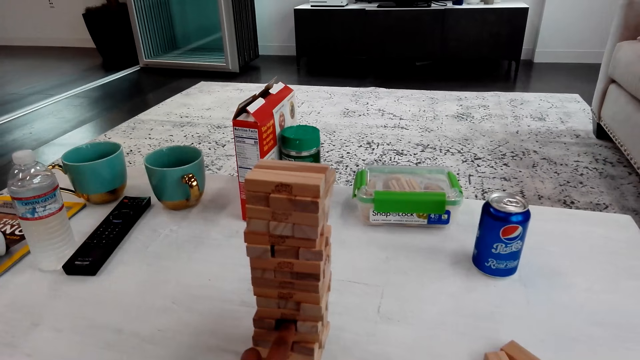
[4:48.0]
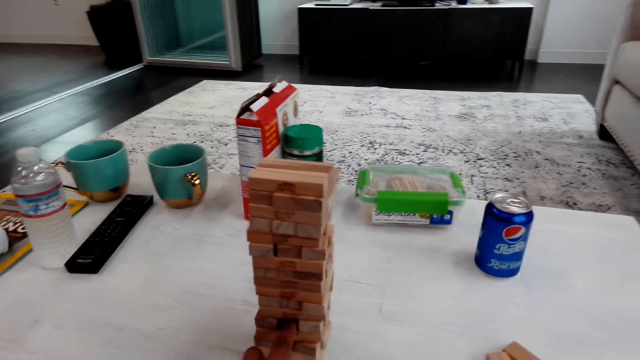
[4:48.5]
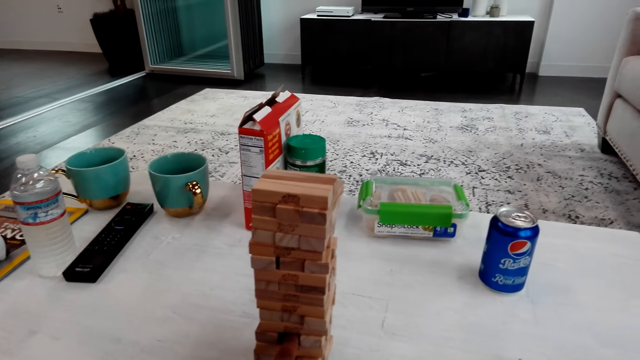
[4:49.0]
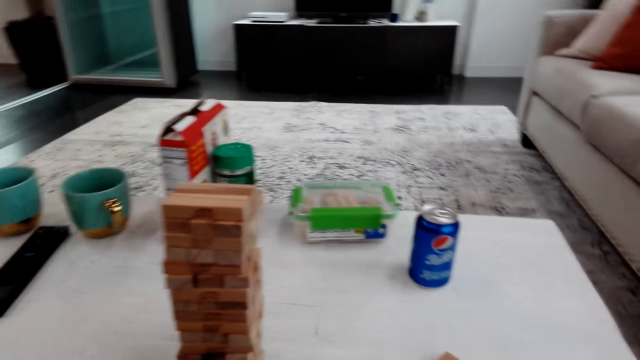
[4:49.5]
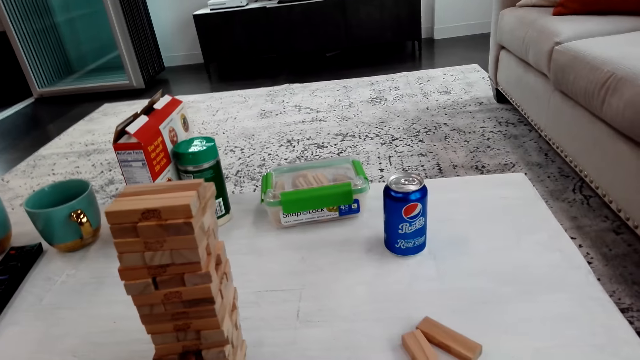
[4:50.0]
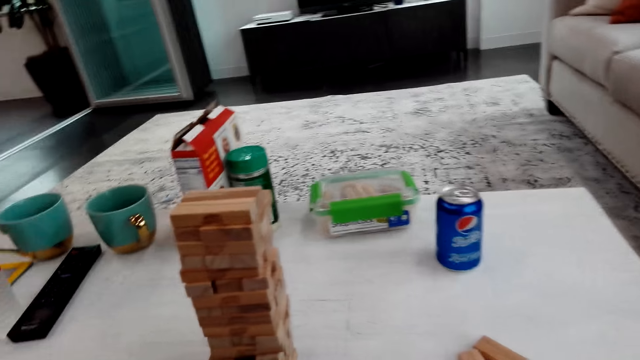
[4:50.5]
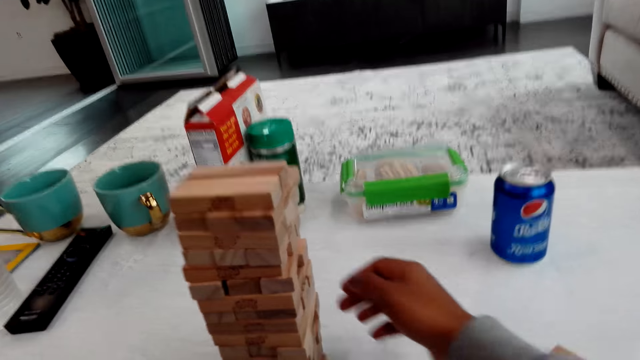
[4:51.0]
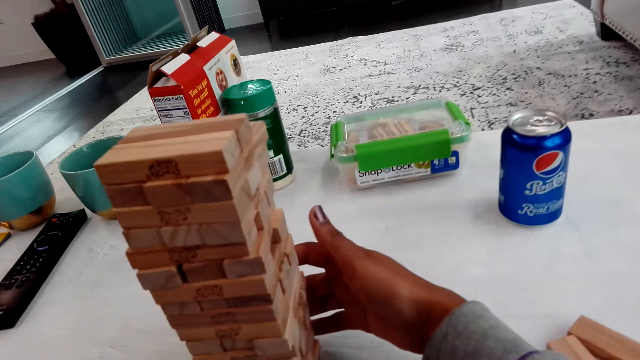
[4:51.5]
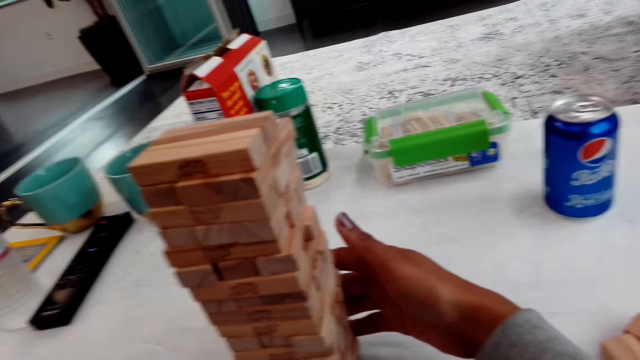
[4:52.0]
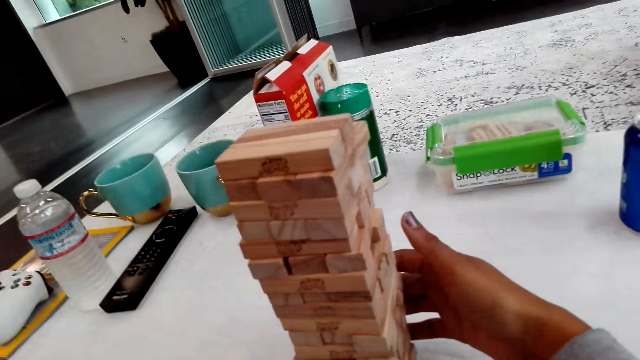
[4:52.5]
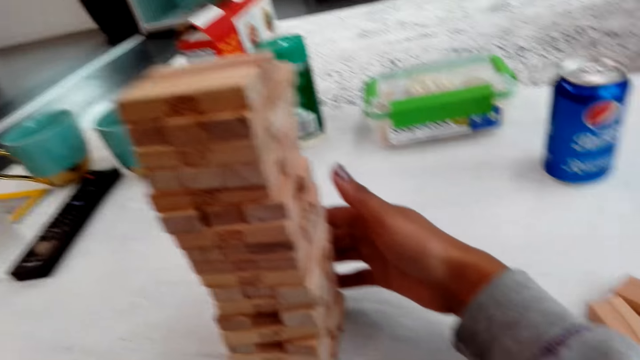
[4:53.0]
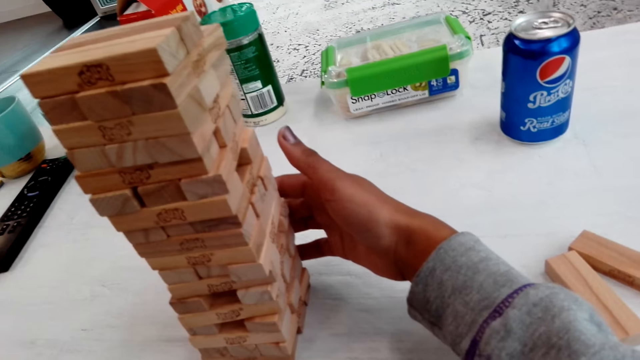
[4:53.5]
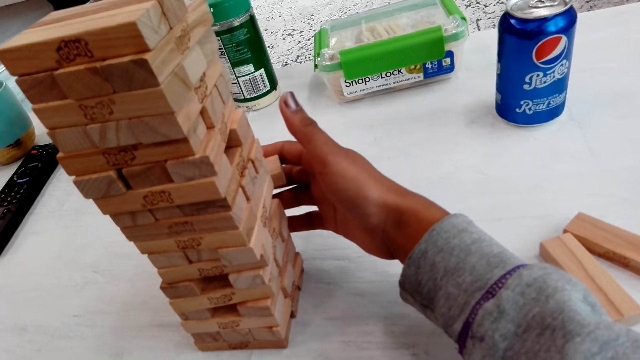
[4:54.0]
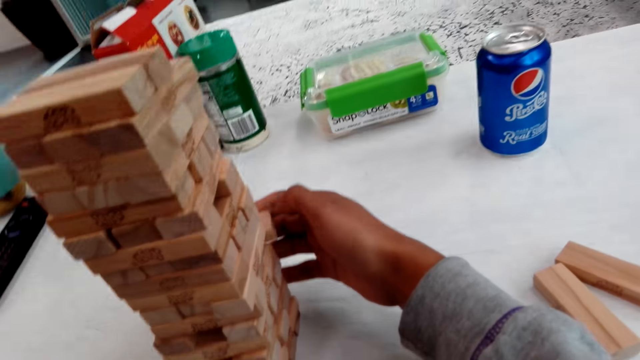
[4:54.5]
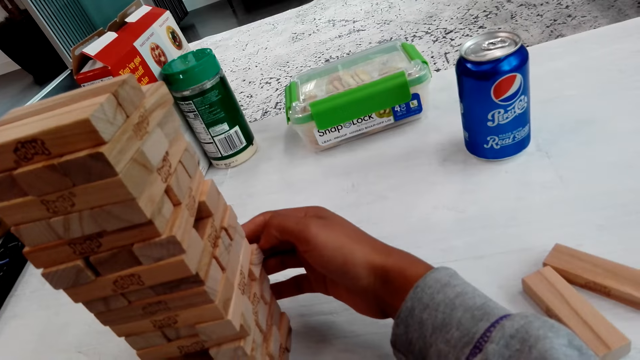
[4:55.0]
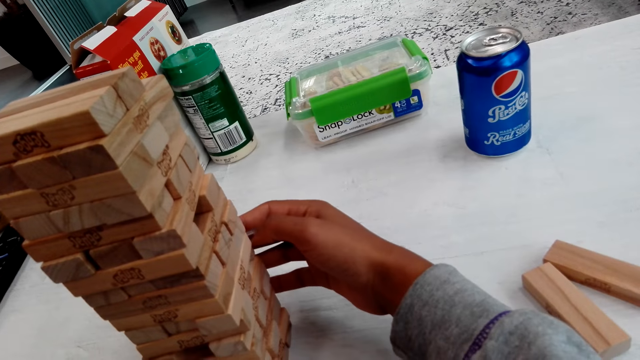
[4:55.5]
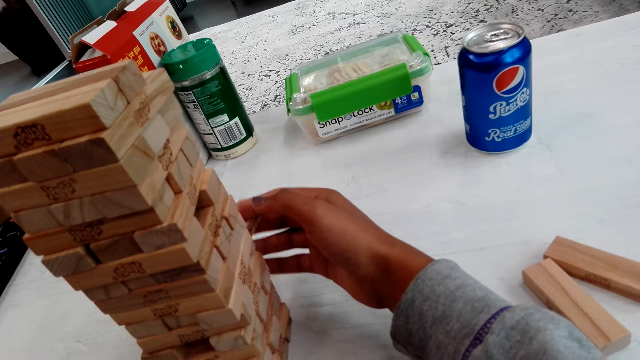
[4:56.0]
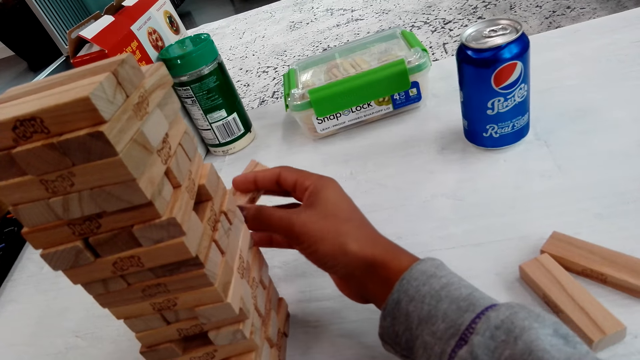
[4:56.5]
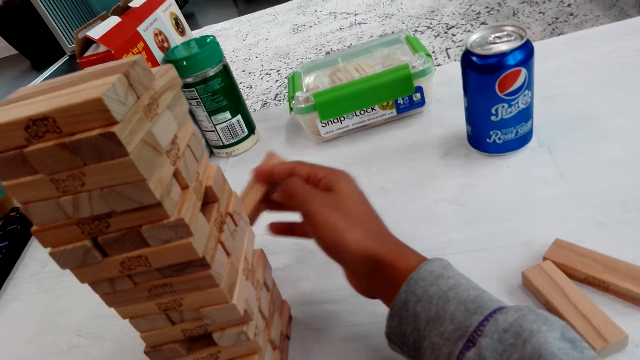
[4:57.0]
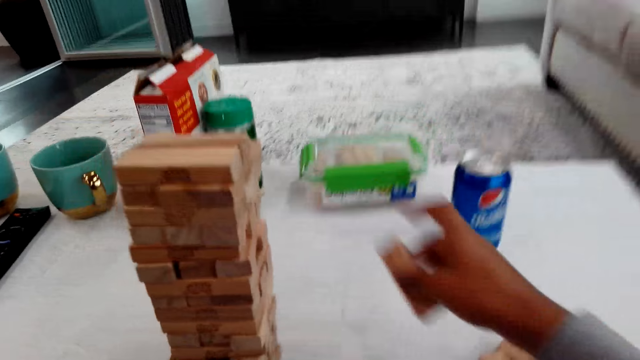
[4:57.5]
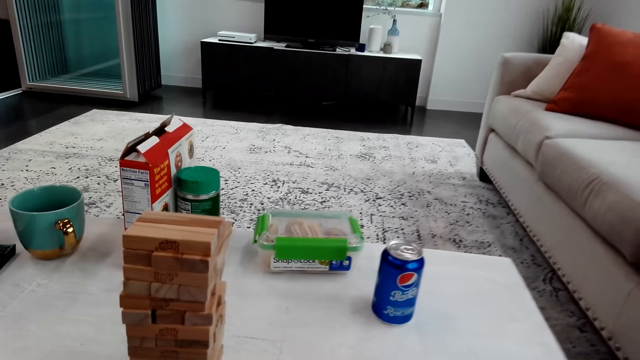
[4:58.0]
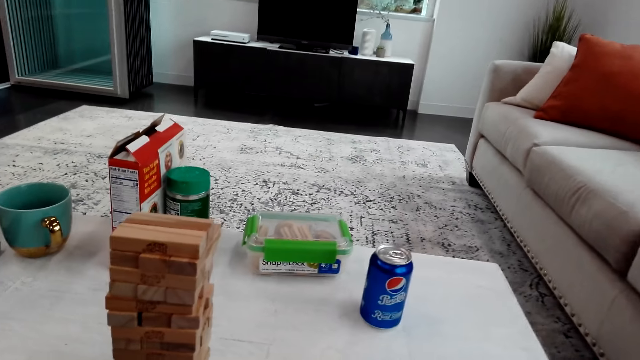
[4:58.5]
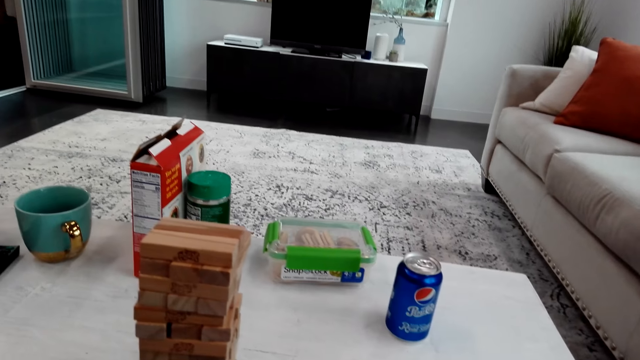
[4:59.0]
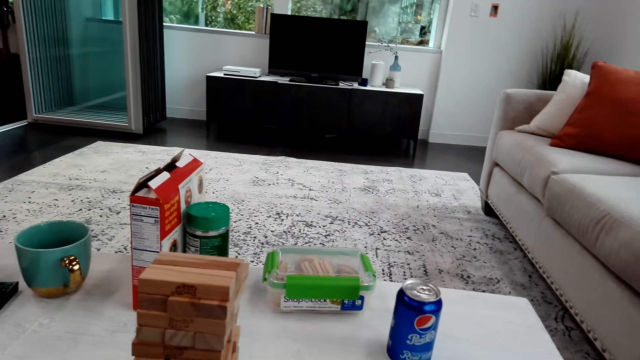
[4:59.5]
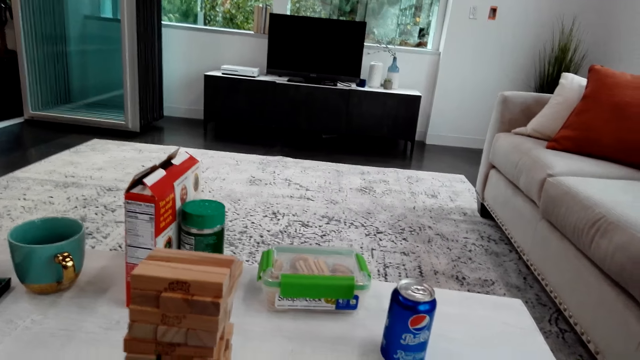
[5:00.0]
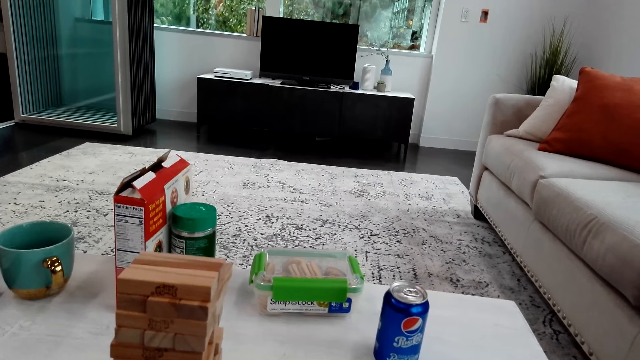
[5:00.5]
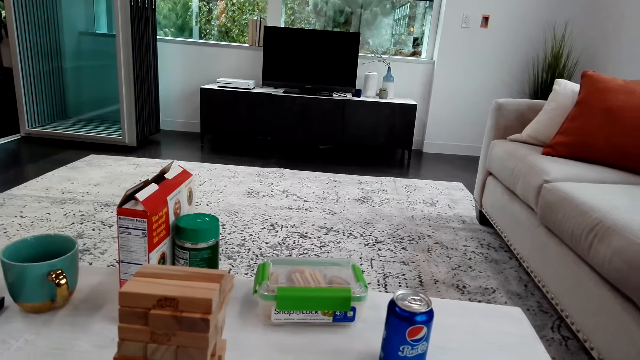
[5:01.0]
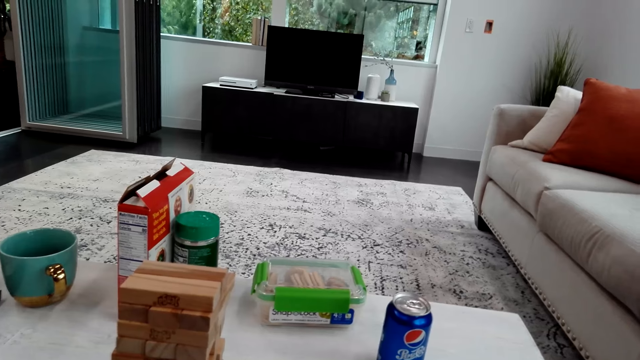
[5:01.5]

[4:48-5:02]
The camera wearer talks with a man and plays the trembling tower. They remove a block.

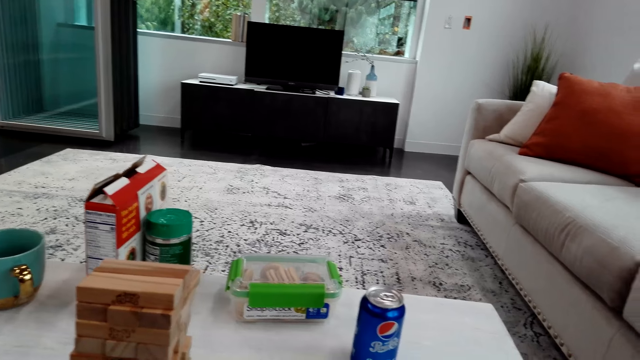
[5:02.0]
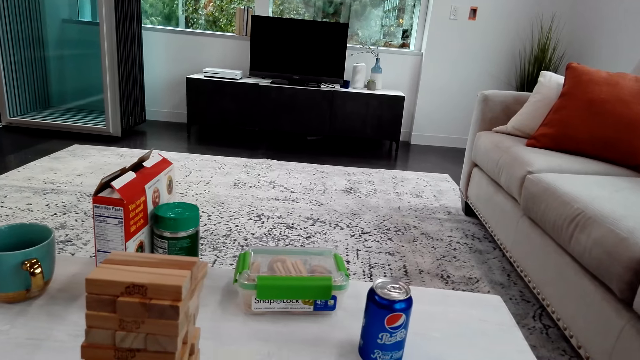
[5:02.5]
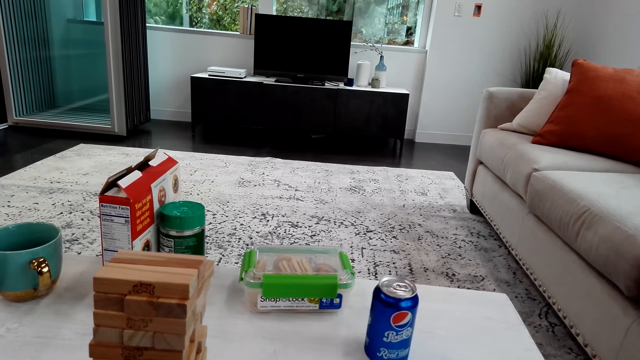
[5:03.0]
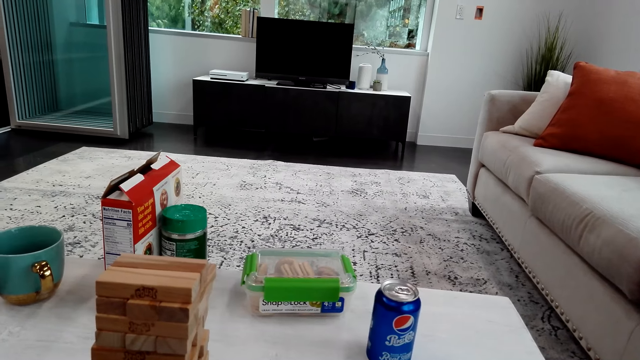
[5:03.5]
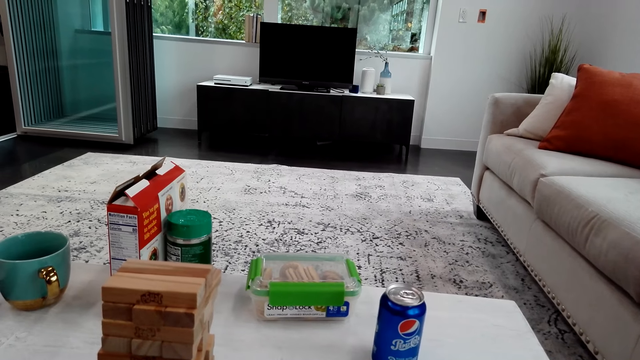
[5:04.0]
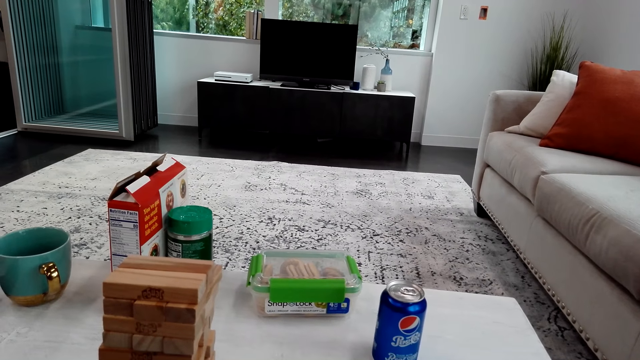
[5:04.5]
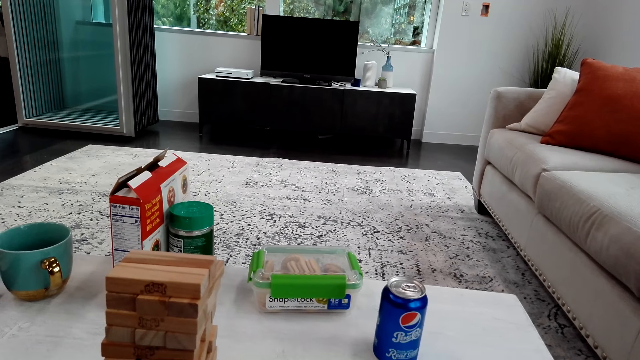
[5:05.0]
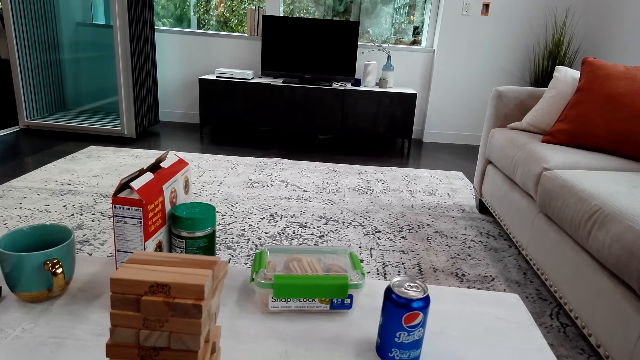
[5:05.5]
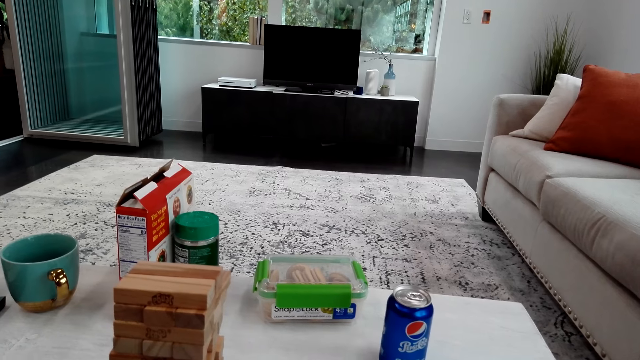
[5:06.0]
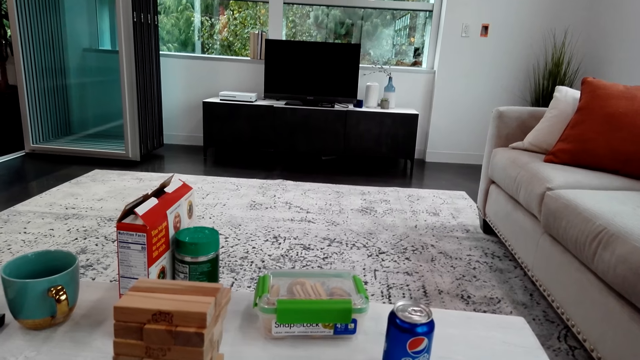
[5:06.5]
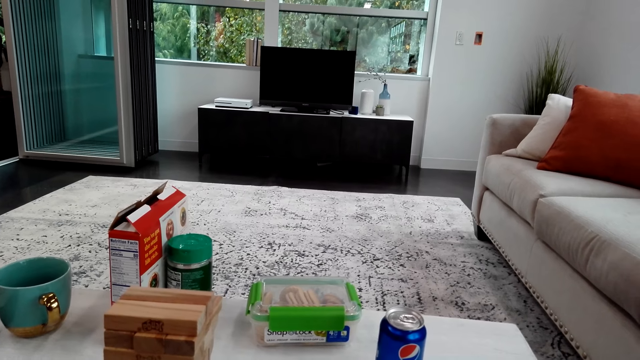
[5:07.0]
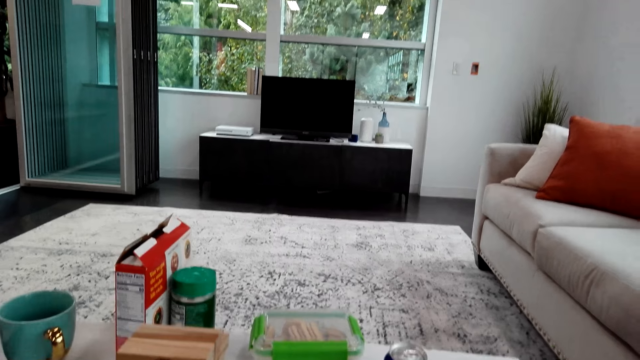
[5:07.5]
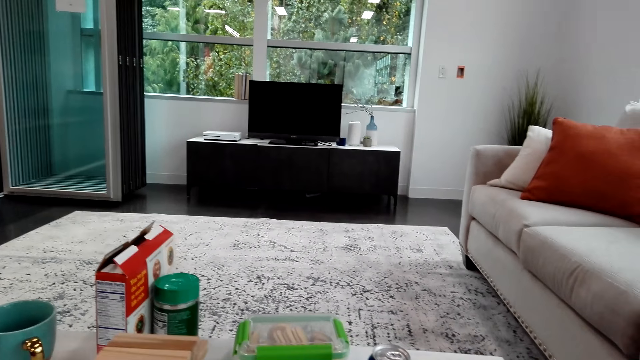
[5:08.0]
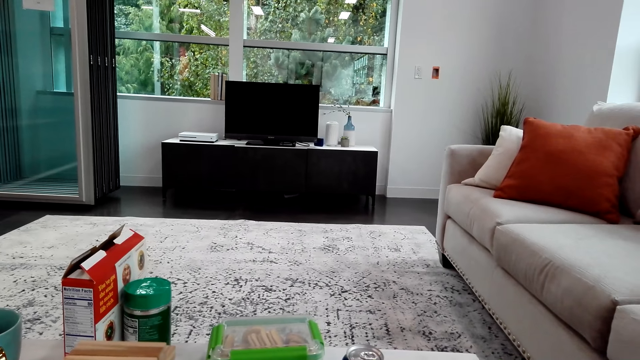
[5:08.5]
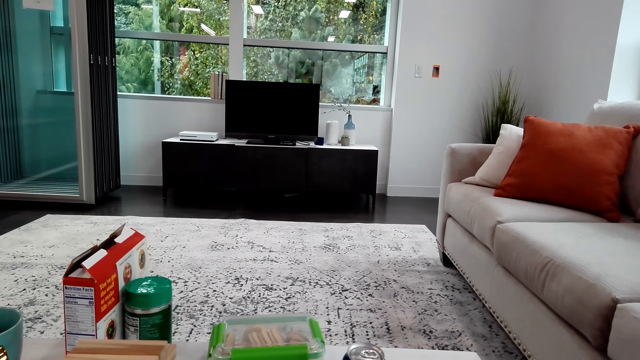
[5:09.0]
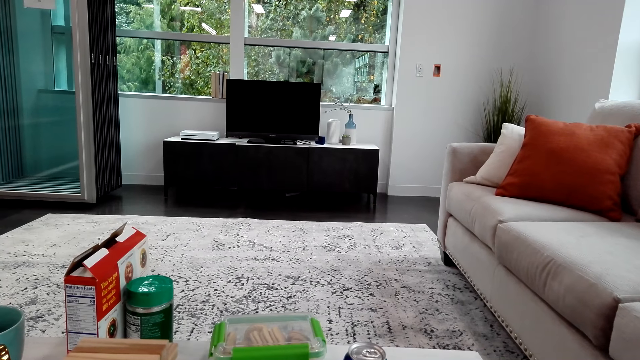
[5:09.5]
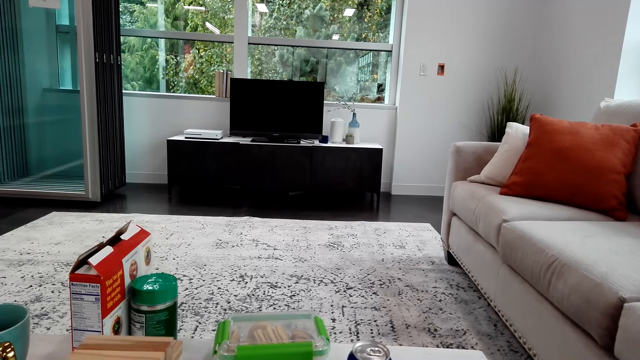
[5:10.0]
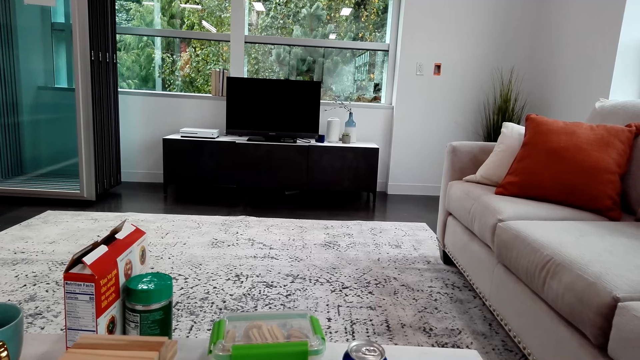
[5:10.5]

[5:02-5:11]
The camera wearer talks with a man and looks around.
